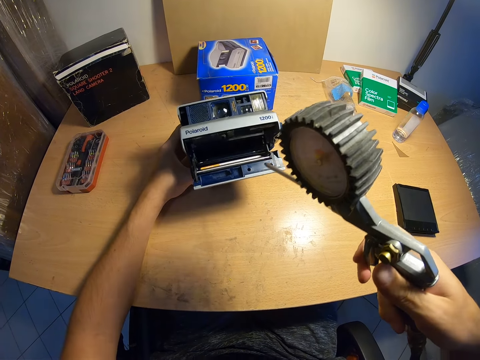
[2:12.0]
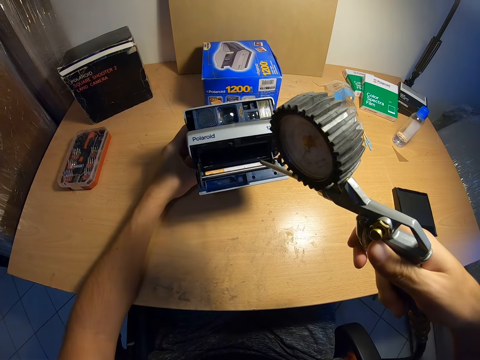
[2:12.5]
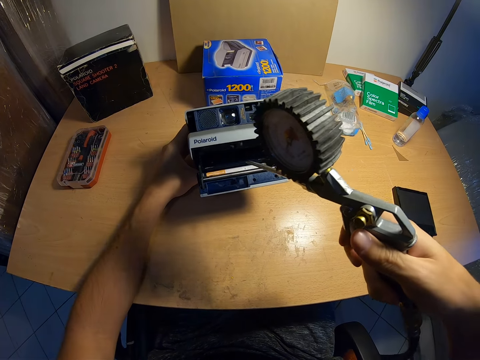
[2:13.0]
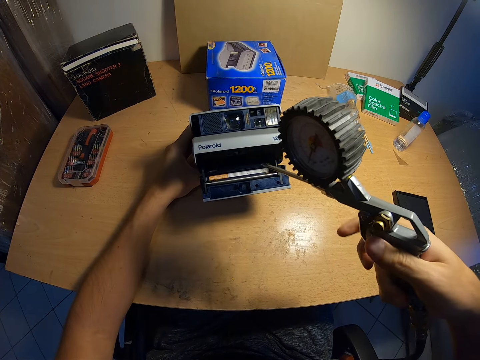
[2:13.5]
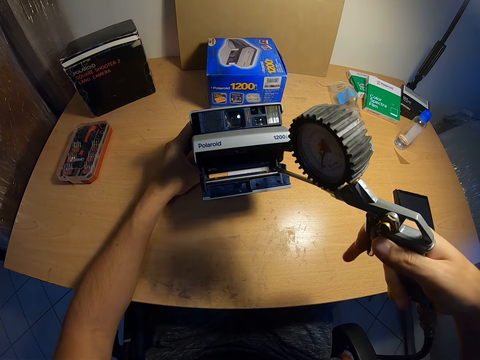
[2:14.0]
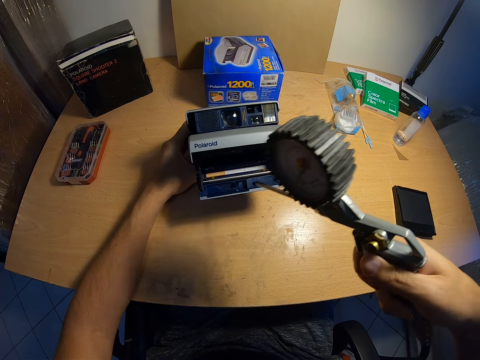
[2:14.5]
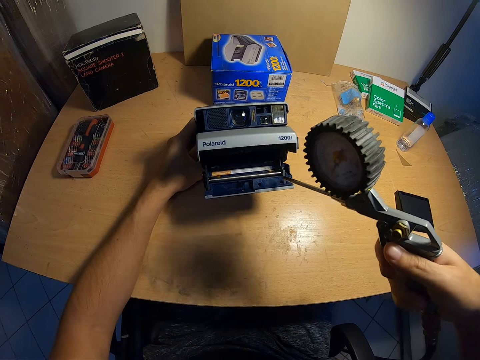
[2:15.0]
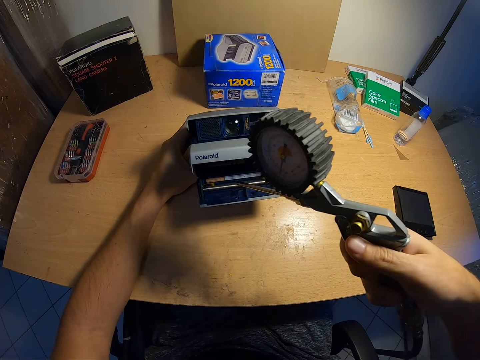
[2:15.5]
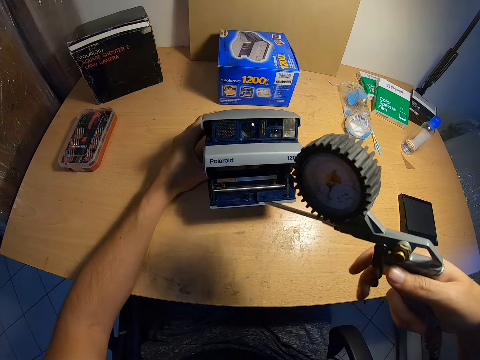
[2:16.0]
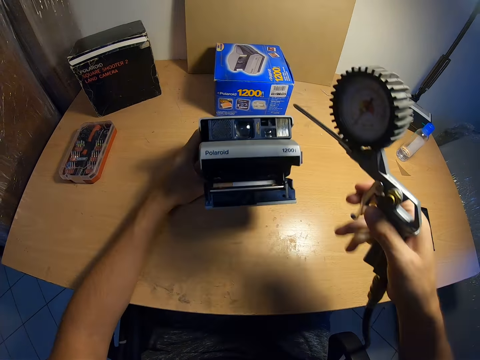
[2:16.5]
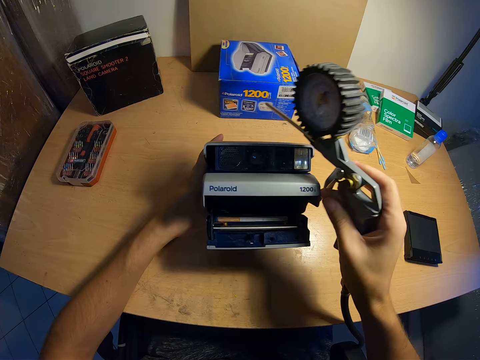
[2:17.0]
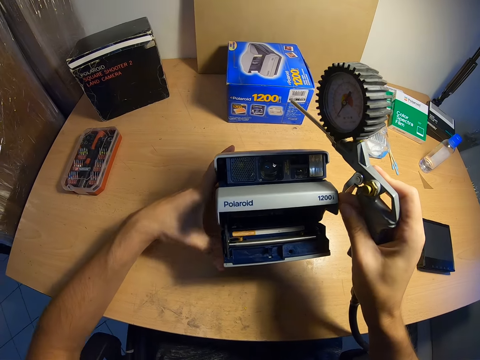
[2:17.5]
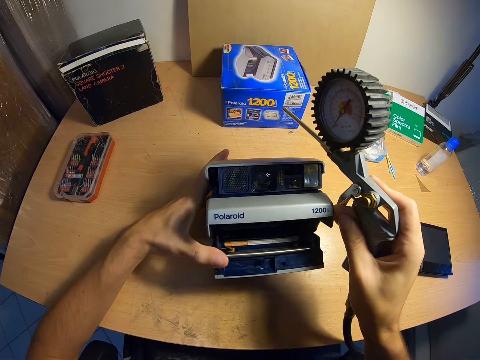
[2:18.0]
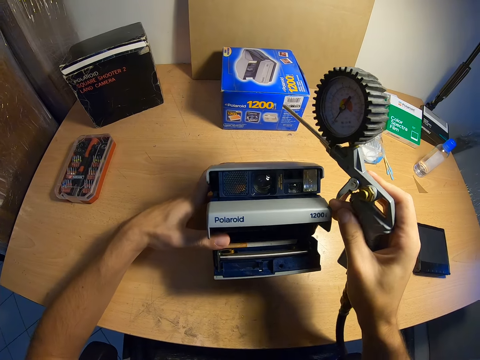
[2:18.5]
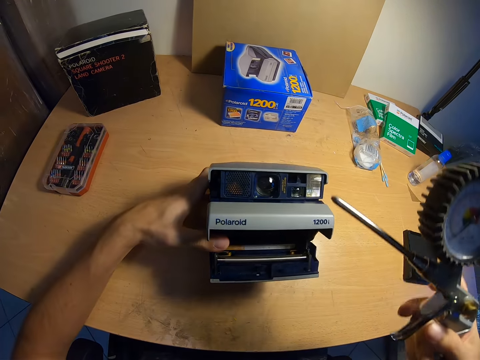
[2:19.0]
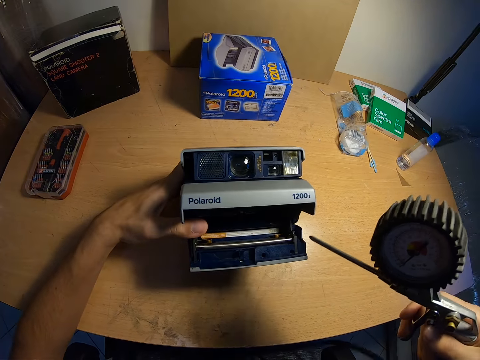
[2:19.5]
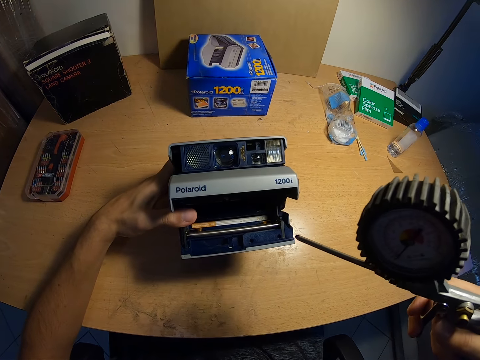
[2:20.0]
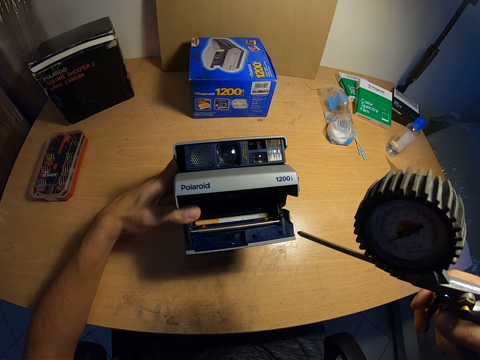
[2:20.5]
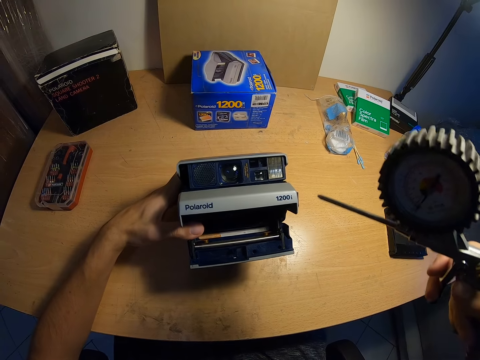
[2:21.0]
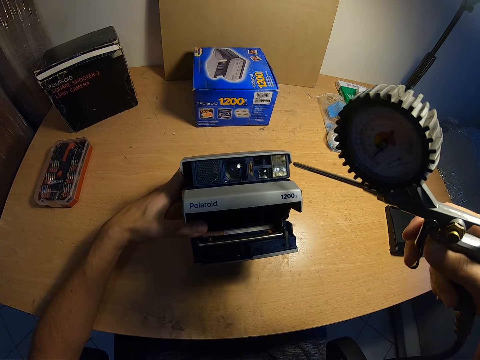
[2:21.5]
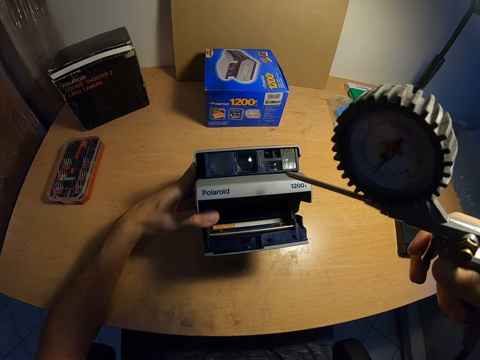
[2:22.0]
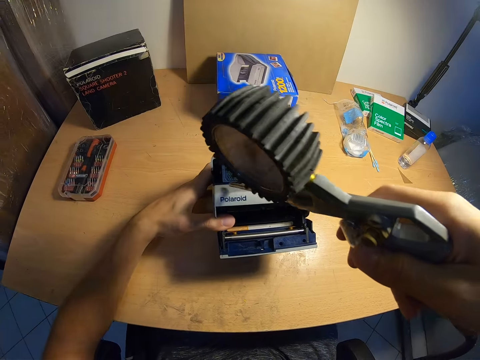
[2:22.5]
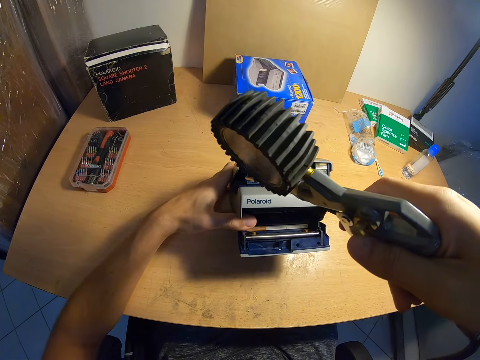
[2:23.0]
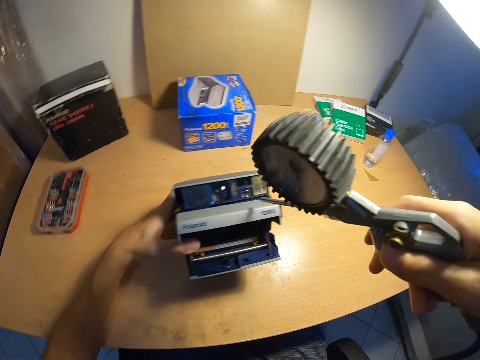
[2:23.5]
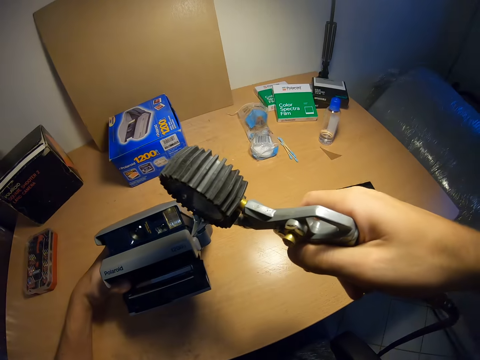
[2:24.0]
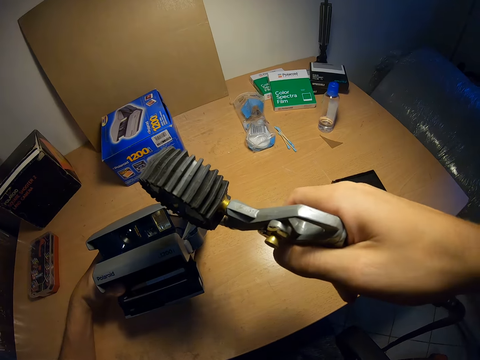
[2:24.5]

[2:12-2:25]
The camera wearer adjusts something on the camera. He touches the camera with both hands. He removes his right hand from the camera. He sprays the camera with the spray gun regulator.

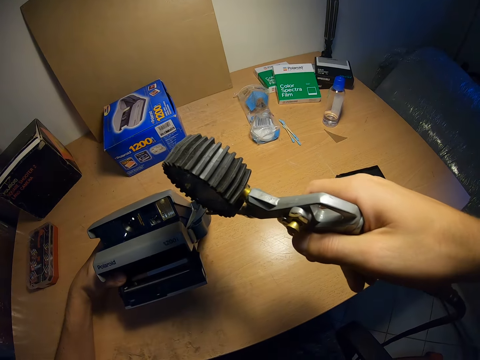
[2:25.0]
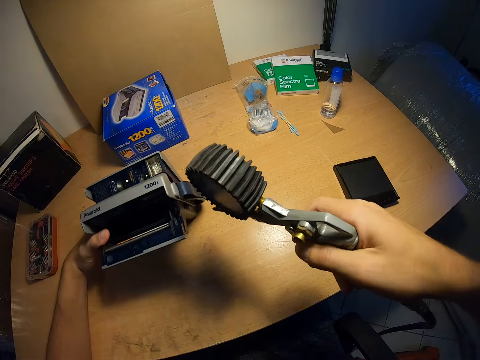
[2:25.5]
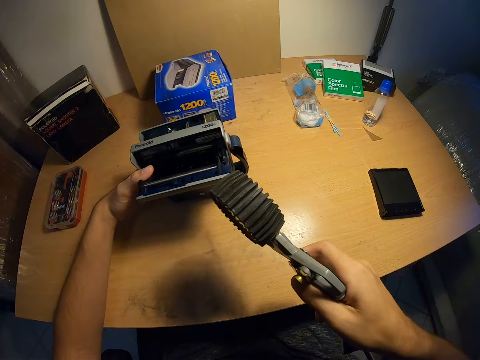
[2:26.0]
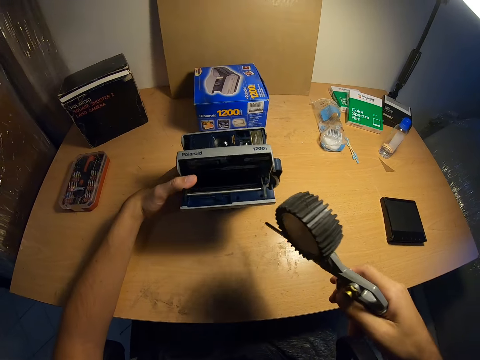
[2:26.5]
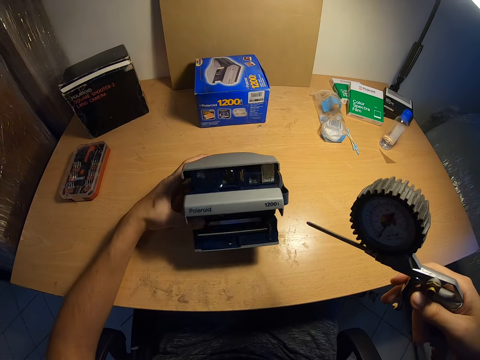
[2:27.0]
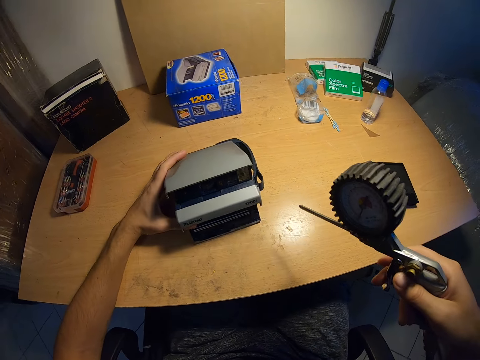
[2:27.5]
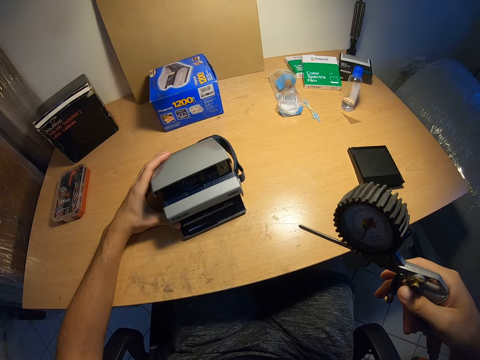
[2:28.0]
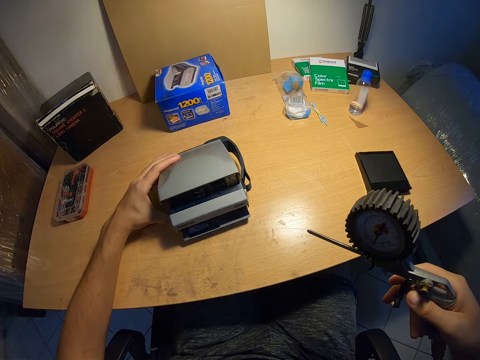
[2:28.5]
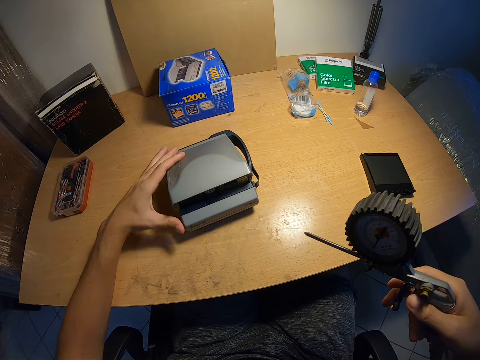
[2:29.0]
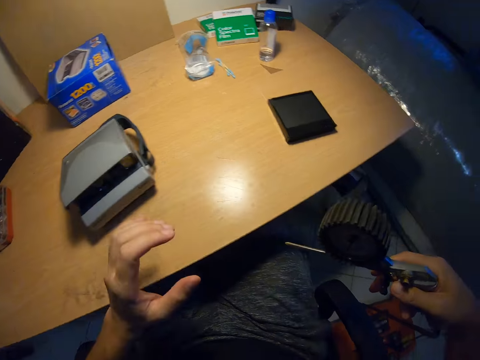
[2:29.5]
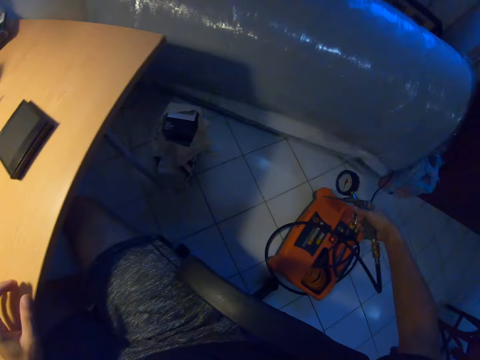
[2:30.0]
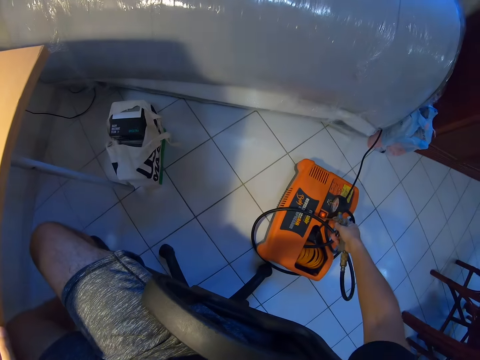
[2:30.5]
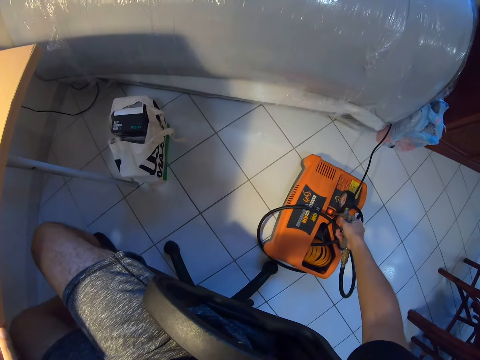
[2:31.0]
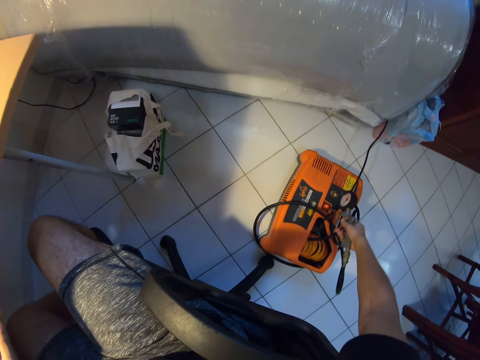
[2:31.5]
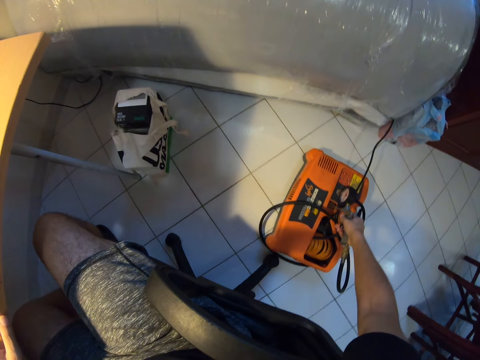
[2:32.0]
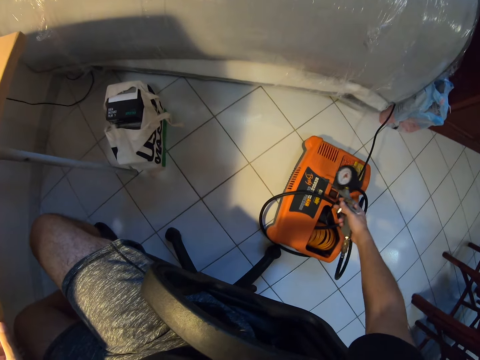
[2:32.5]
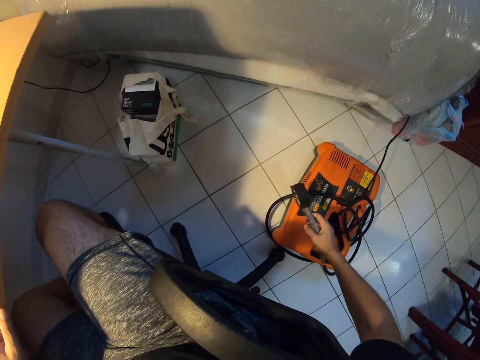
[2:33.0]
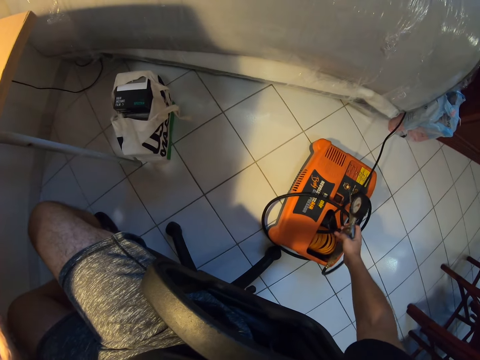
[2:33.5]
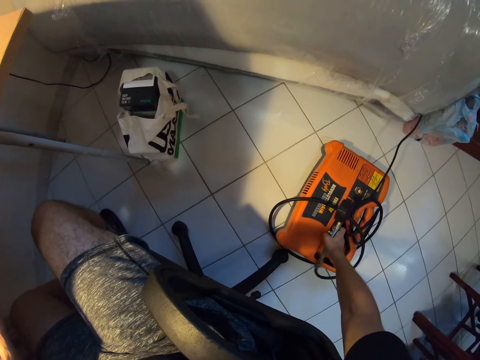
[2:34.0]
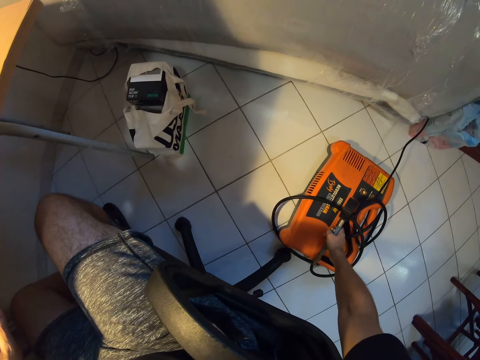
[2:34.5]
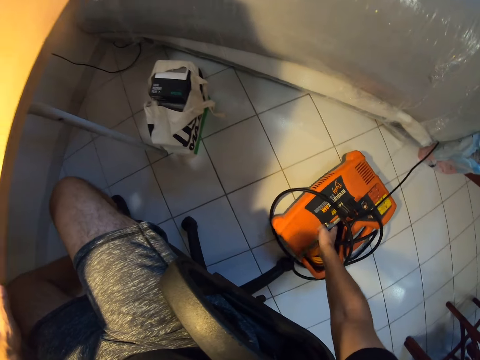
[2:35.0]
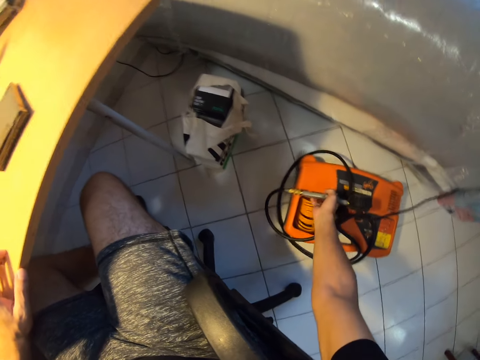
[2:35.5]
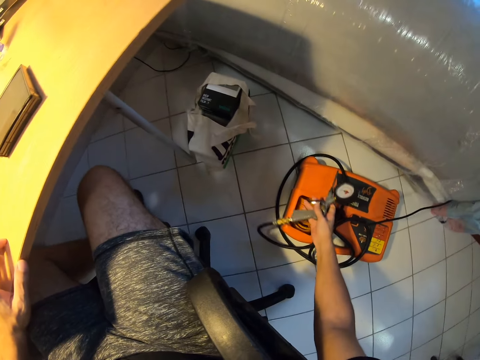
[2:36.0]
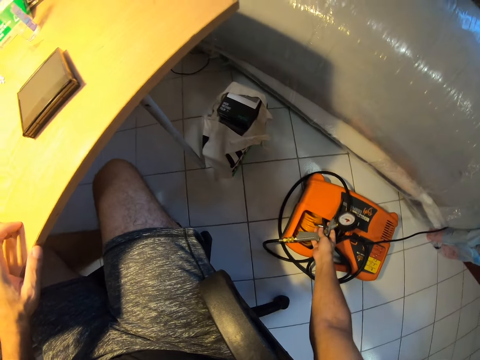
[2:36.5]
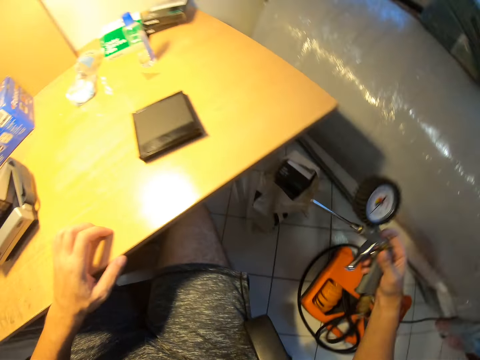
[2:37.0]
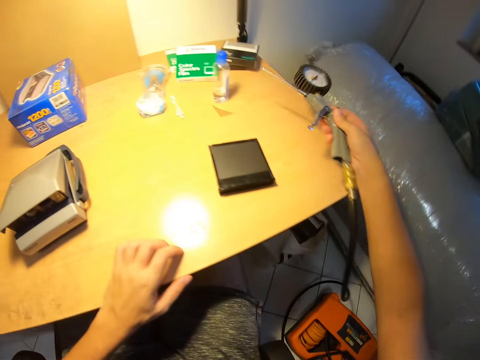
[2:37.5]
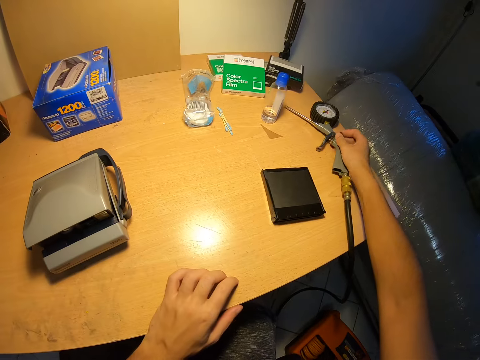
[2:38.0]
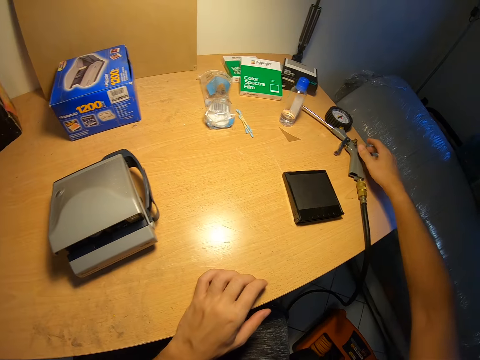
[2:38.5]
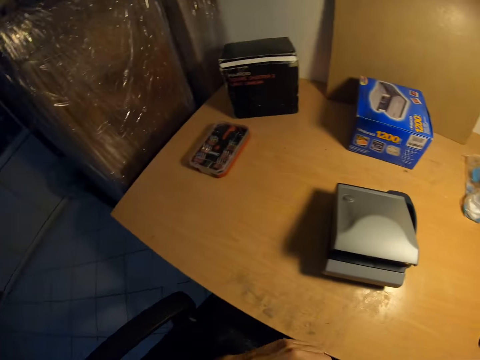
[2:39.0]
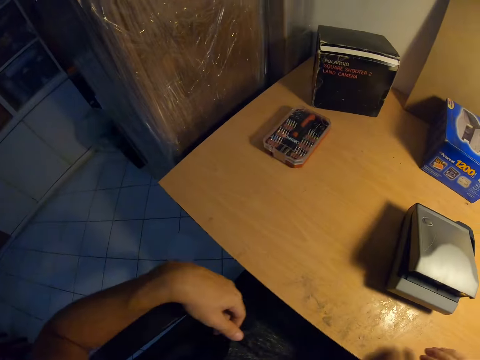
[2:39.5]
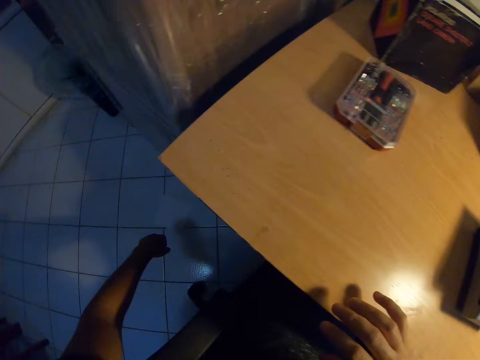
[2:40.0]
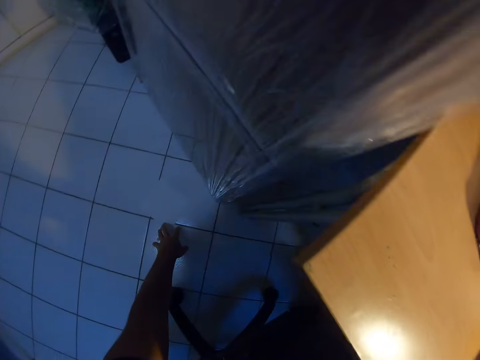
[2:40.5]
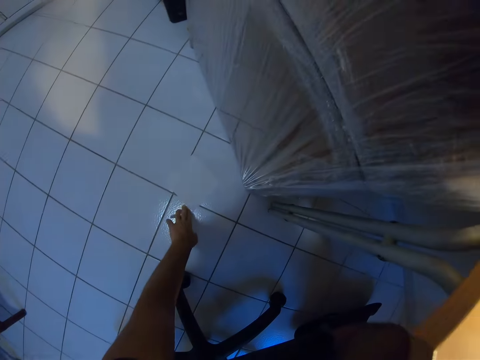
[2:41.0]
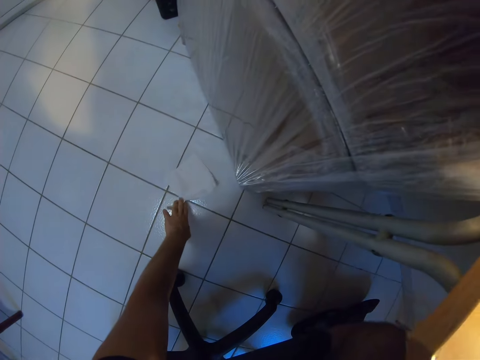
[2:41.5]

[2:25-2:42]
The camera wearer places the camera on the table with his left hand. He closes the film eject slot. He removes his left hand from the camera. He turns off the spray gun regulator machine or dust blower on the floor. He adjusts the spray gun machine on the floor with his right hand. He moves the dust blower. He drops the spray gun regulator in his right hand on the table. He looks around the room. He picks up a white sheet of paper from the floor with his left hand.
